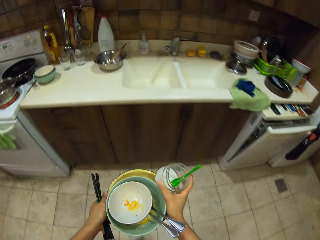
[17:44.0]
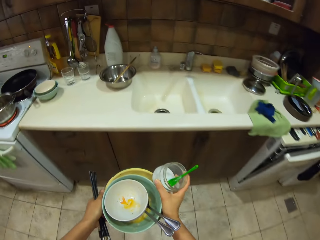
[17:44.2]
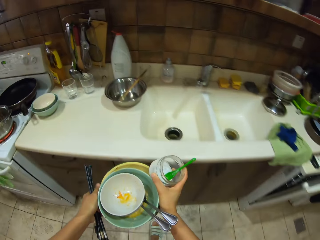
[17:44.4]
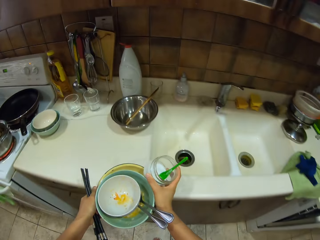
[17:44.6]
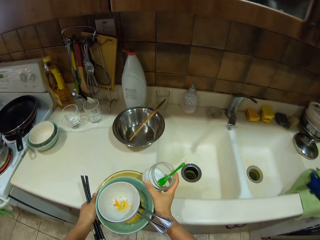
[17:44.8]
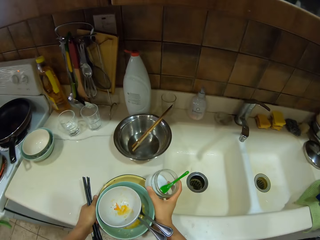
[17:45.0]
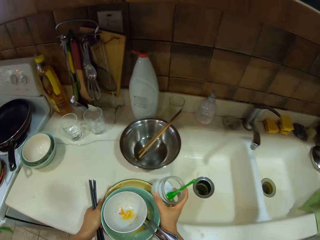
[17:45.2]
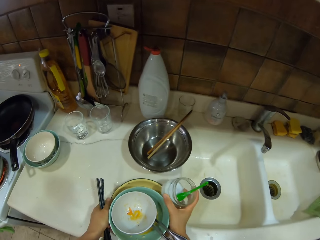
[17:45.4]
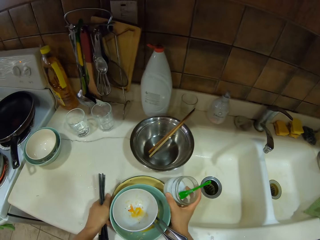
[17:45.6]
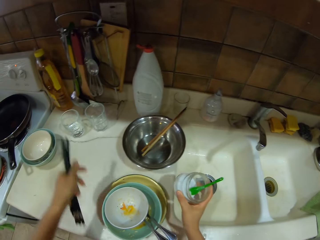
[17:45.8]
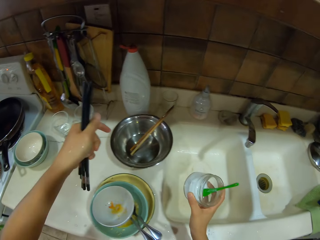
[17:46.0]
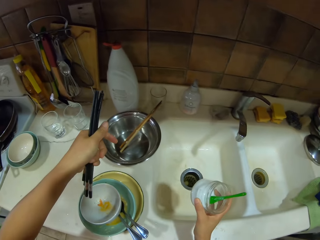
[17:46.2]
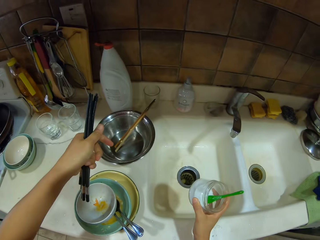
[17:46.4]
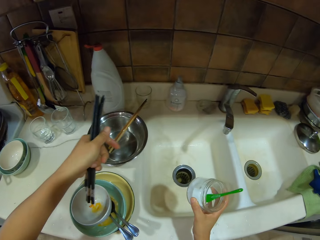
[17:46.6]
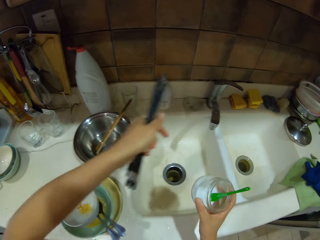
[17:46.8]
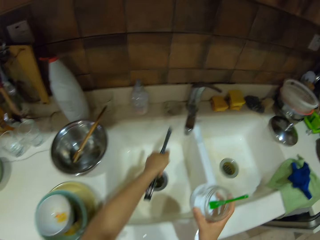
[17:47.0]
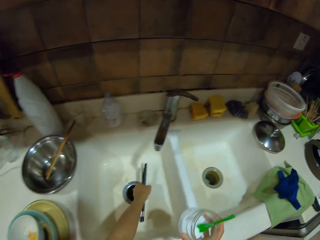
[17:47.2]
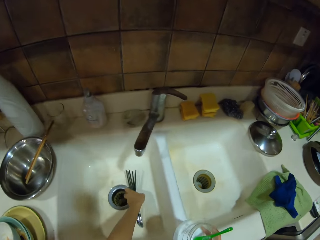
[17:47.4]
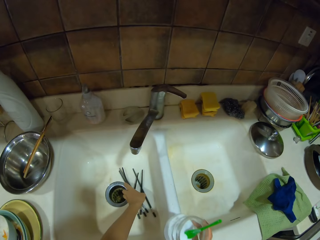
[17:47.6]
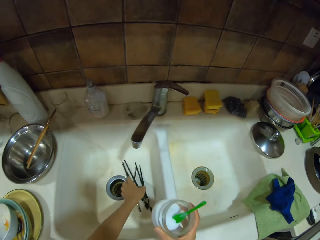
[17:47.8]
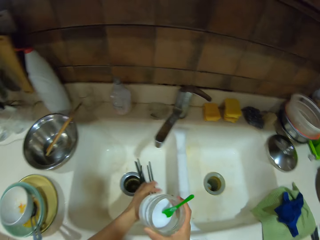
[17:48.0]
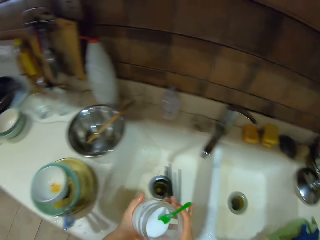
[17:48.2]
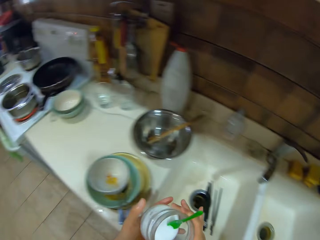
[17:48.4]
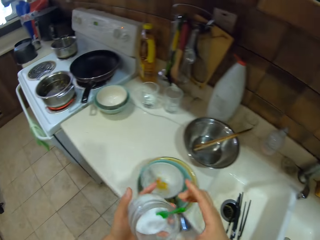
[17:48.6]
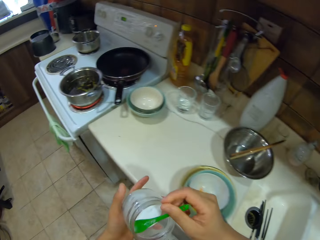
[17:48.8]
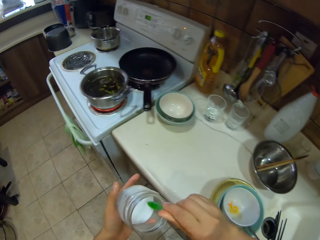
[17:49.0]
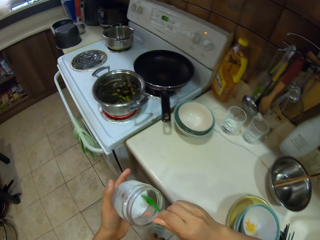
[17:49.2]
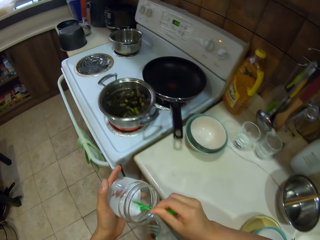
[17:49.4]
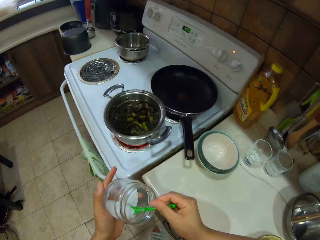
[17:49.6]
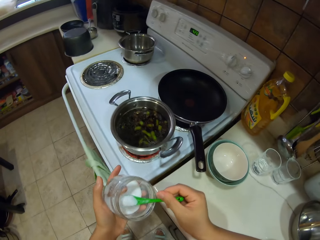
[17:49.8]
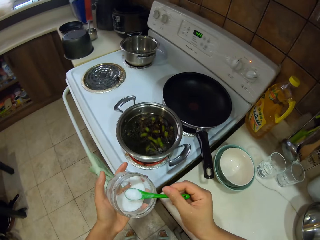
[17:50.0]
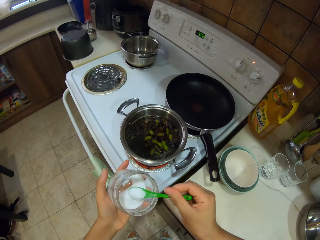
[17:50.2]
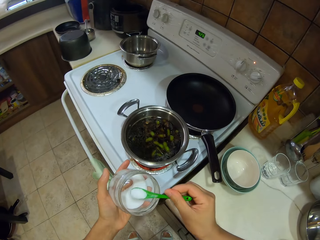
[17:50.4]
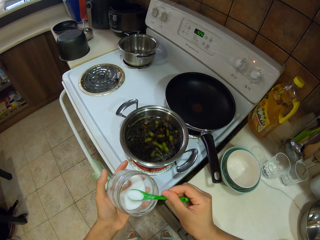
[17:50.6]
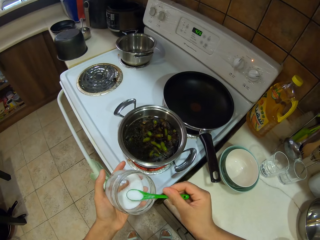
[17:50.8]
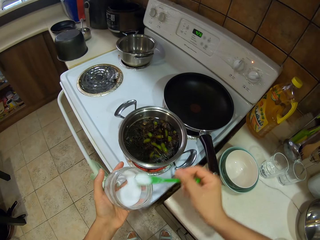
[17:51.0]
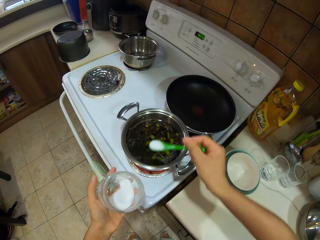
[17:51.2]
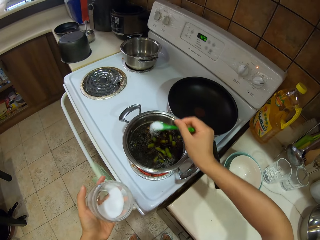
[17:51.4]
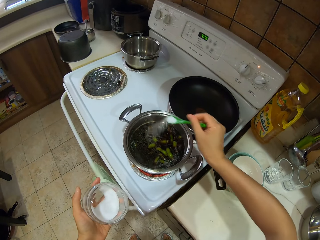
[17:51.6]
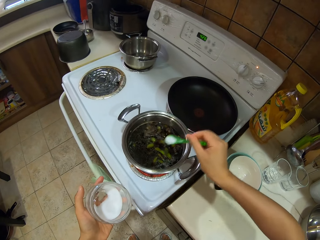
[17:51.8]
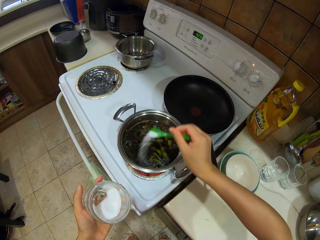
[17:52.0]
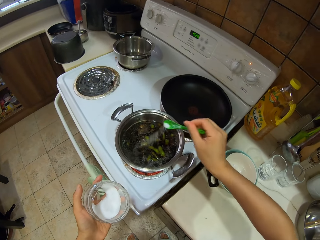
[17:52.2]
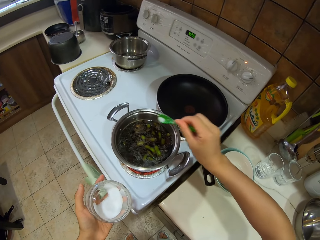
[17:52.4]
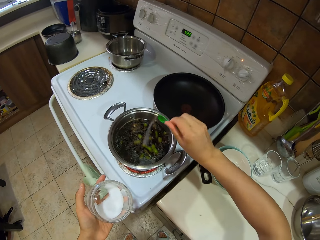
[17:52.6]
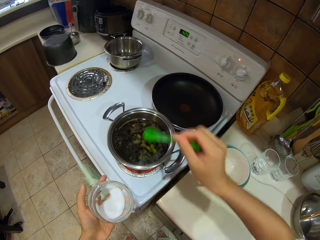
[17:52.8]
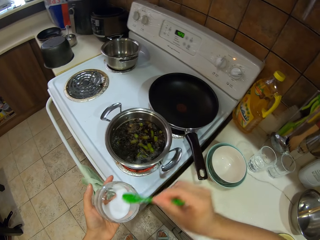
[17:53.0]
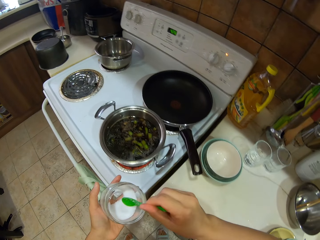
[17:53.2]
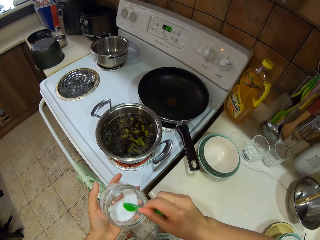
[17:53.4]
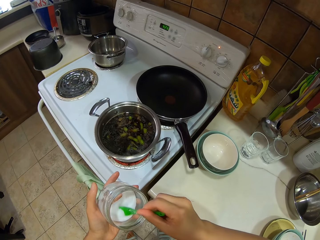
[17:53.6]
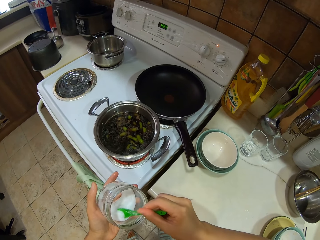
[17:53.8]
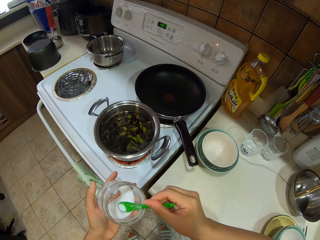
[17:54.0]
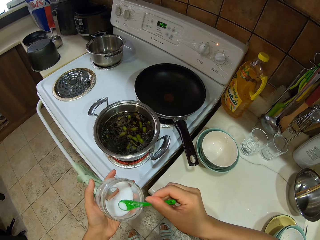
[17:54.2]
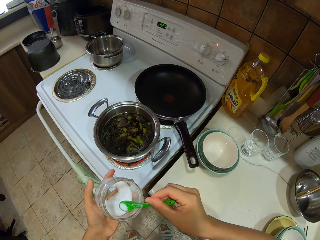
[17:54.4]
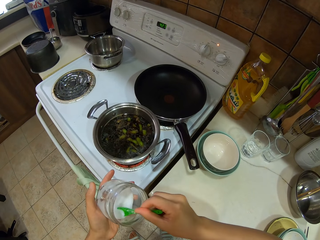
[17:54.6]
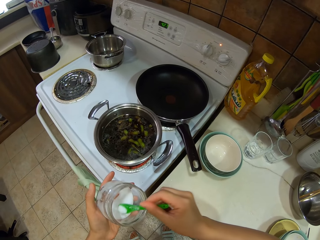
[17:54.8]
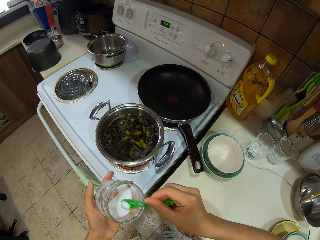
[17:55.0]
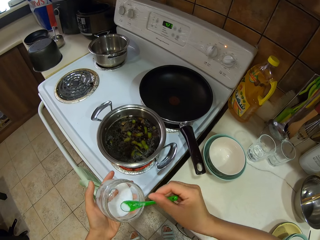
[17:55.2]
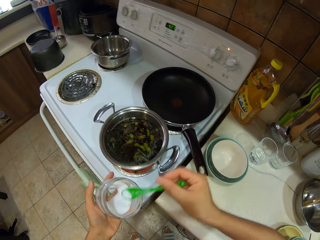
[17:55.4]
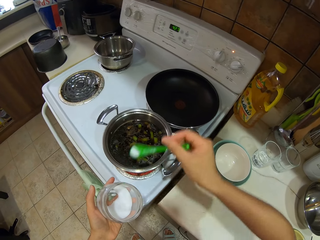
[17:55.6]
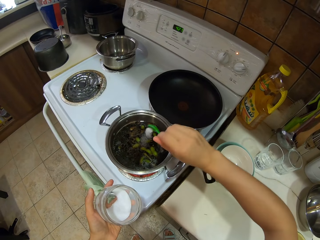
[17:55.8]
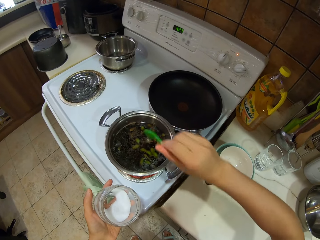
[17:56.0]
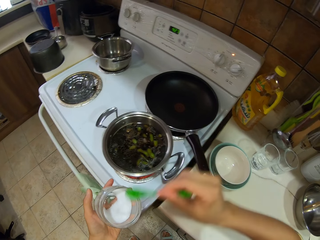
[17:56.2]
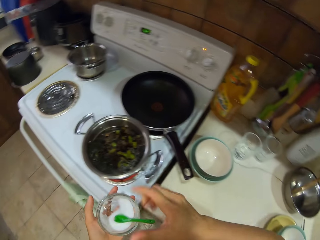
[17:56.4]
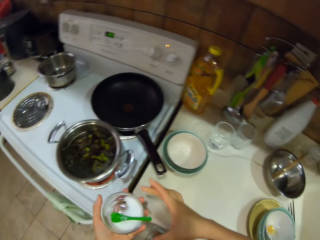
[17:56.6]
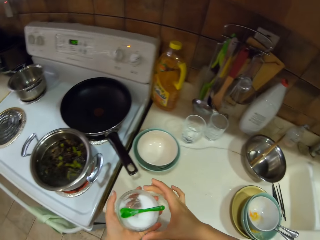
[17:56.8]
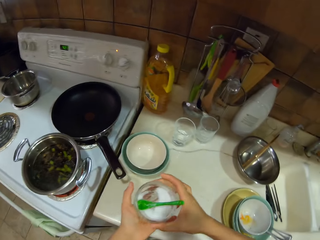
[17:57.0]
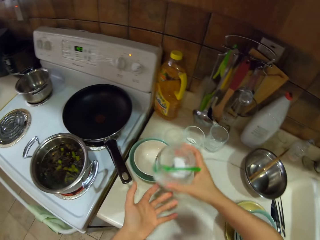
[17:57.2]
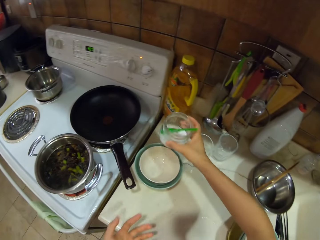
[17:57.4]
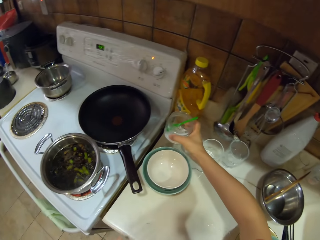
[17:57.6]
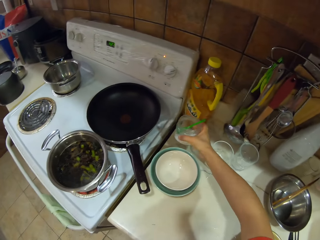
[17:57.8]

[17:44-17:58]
The camera wearer puts bowls on the counter top. They put chopsticks on the sink. They hold a salt holder. They scoop salt from the holder. They put salt in the food. They scoop salt from the holder. They put salt in the food.

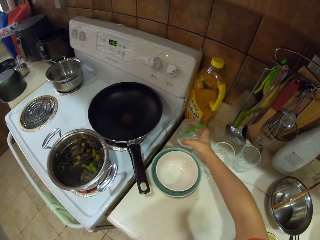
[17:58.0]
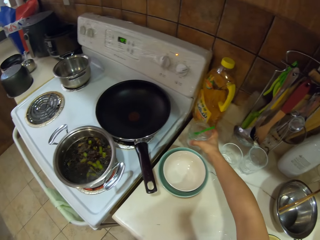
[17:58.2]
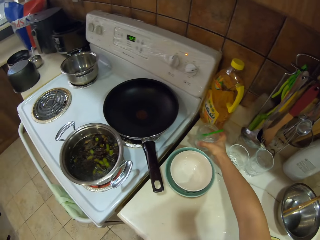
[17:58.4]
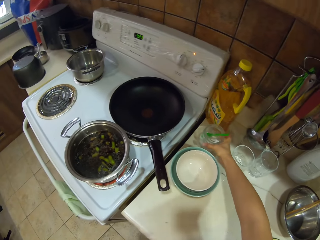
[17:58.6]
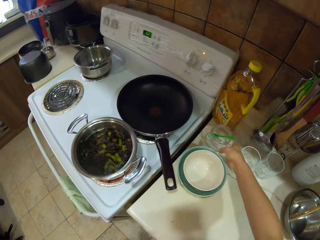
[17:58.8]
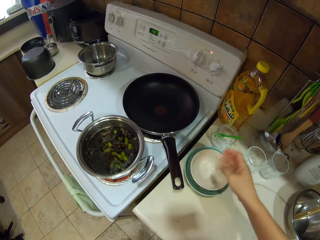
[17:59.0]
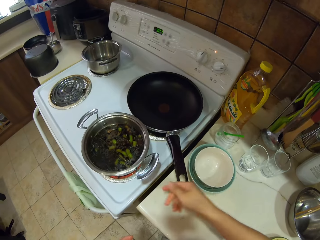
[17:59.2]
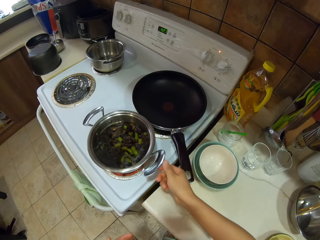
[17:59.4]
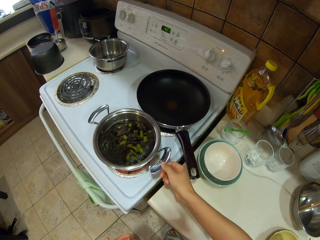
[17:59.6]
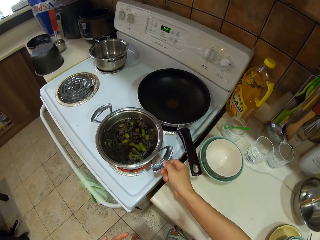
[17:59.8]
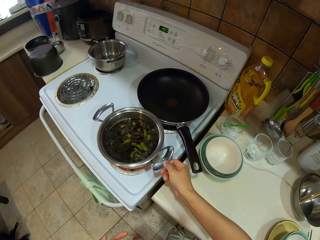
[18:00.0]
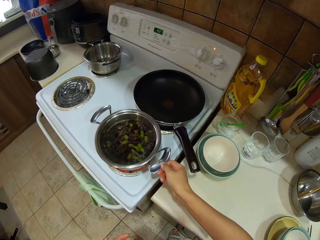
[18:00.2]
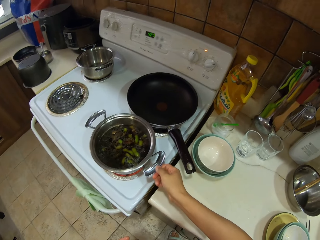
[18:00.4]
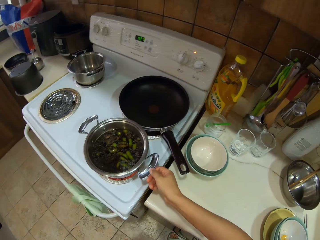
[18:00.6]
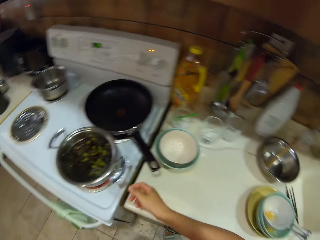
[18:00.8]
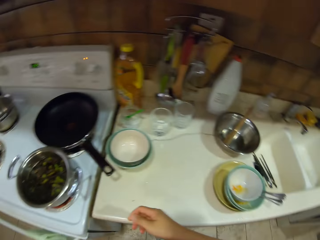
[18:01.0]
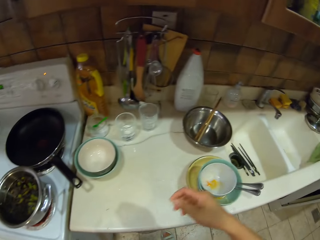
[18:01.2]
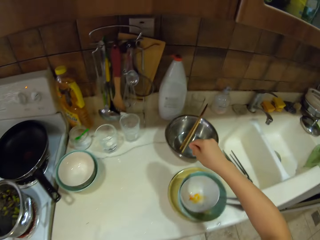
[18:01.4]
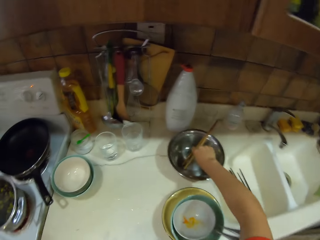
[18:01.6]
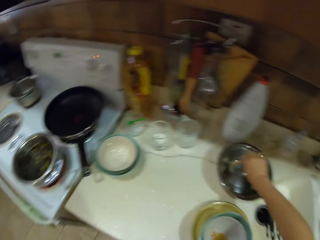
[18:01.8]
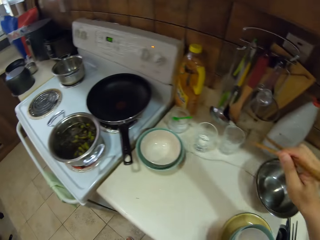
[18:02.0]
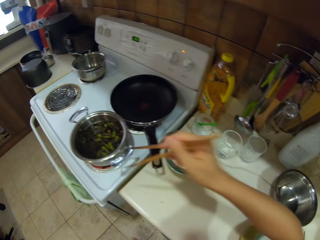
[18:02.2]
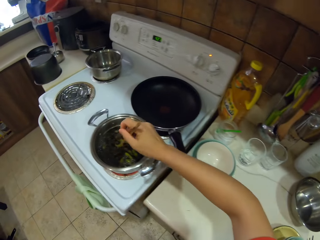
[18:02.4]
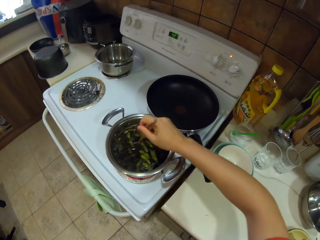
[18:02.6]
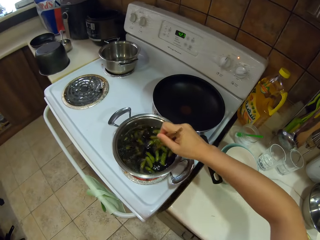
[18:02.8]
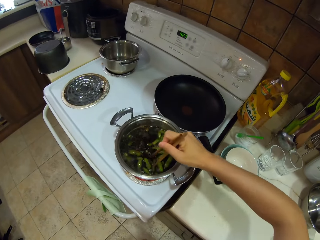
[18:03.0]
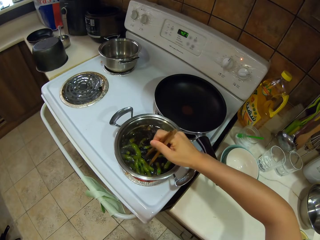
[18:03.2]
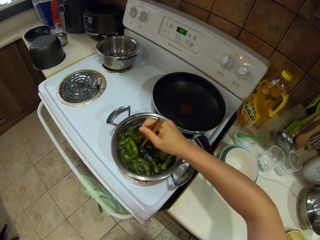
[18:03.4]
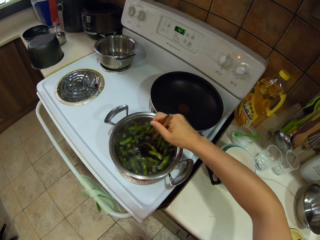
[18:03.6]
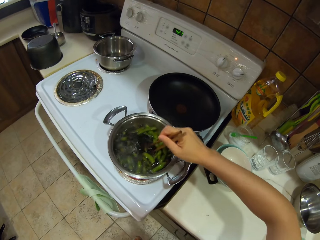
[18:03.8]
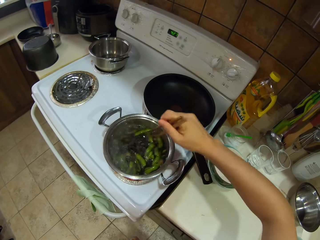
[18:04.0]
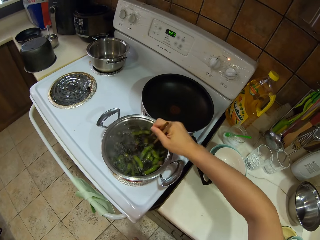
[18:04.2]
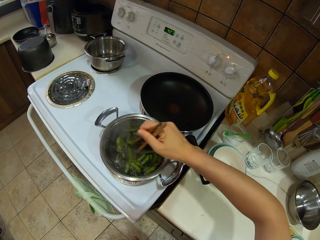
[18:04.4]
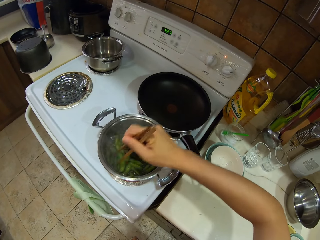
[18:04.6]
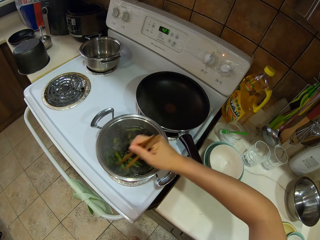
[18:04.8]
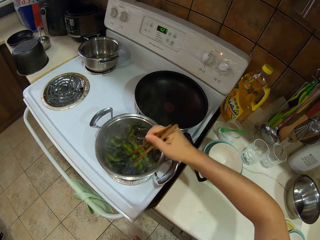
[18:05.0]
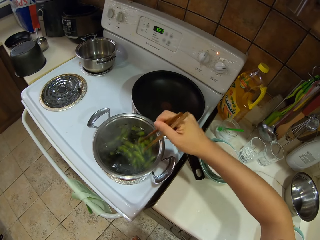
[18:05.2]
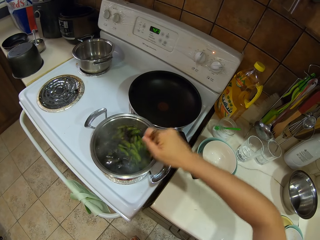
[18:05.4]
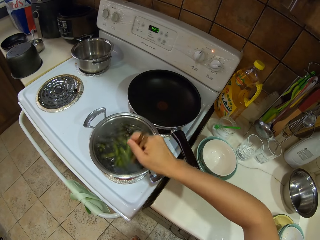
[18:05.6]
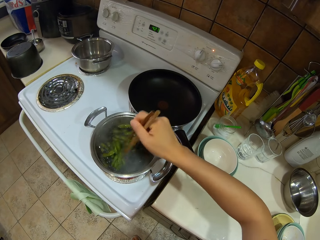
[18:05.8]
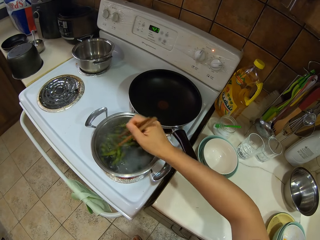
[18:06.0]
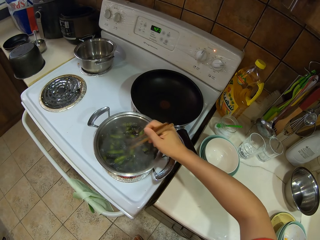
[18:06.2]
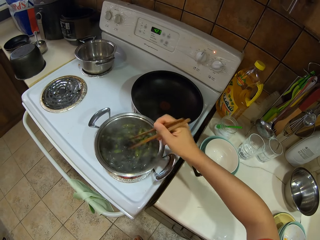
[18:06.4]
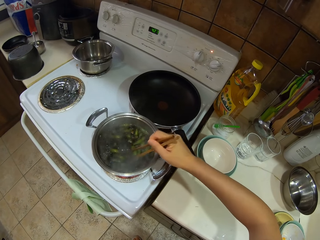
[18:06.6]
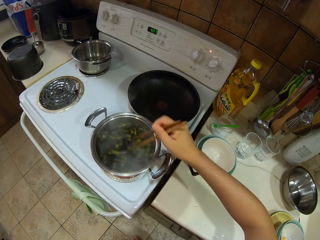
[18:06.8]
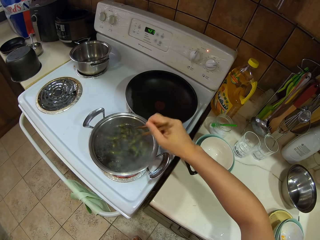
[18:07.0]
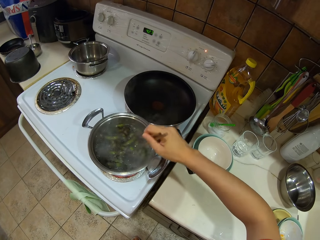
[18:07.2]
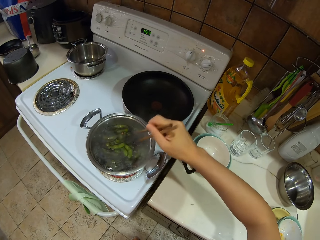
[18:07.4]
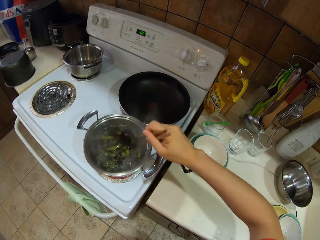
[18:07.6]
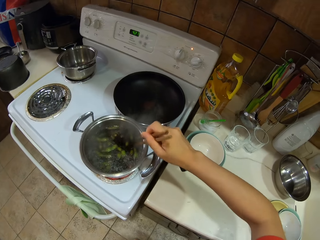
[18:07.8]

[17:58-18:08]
The camera wearer puts the salt holder on the counter top. They adjust the cooking pot on the cooker. They turn to the side. They pick up a chopstick in the bowl. They stir the food with the chopstick.
